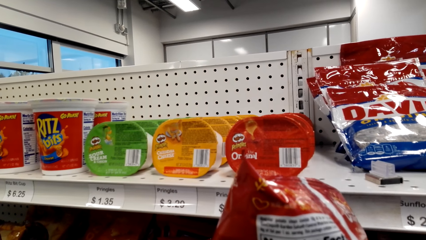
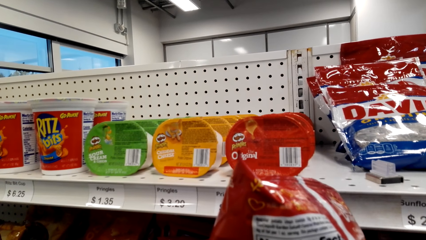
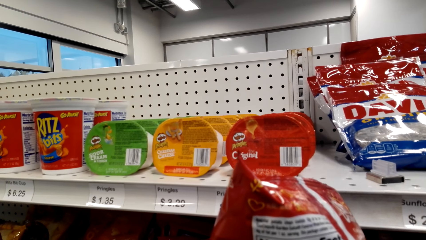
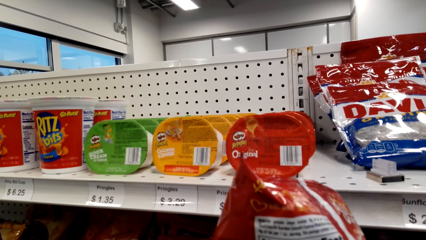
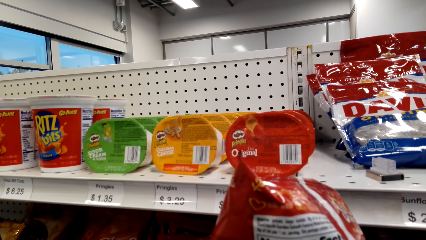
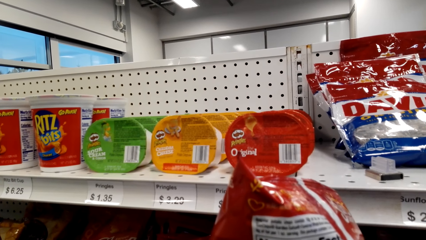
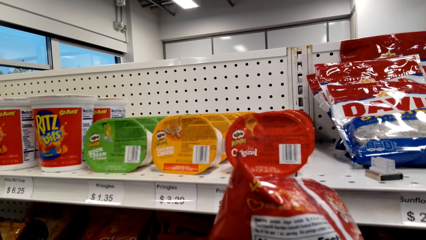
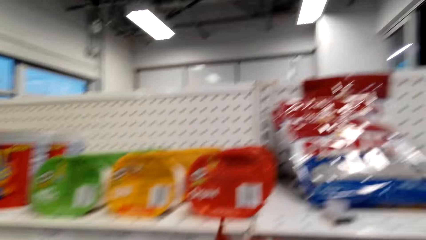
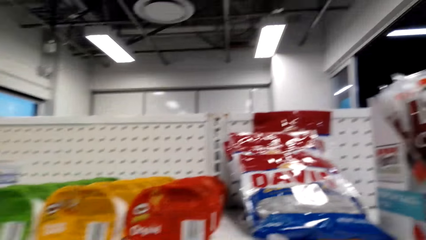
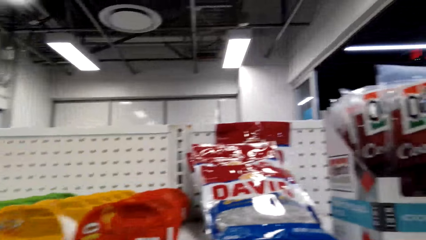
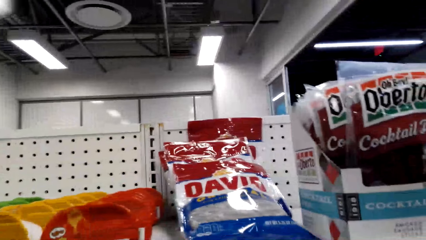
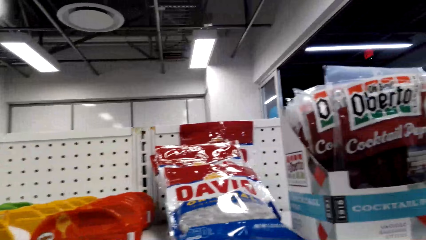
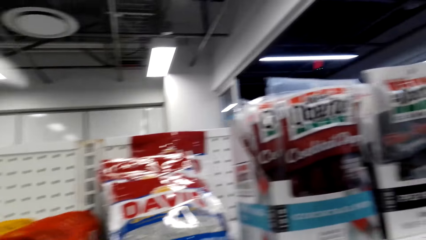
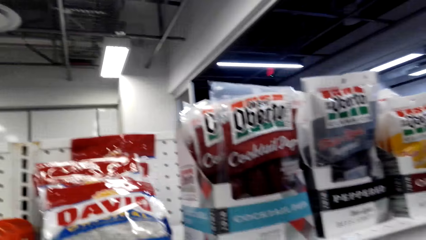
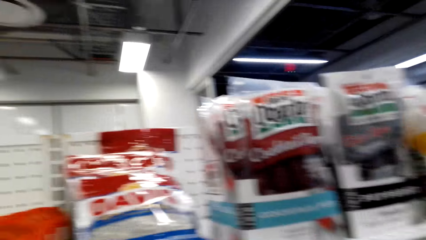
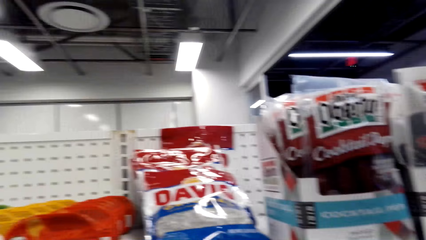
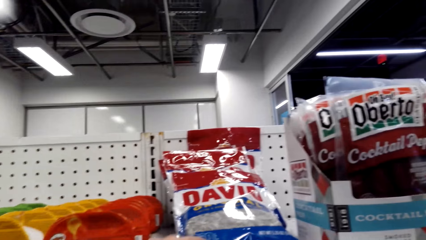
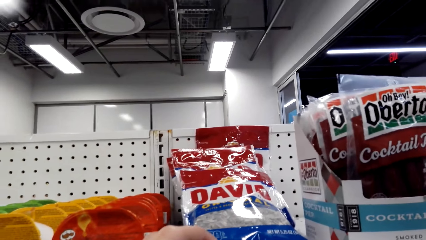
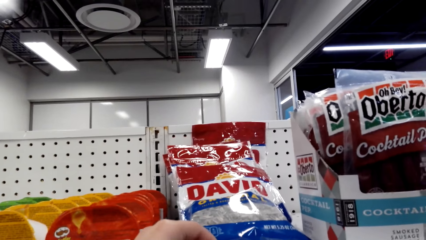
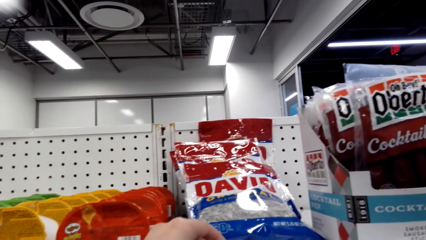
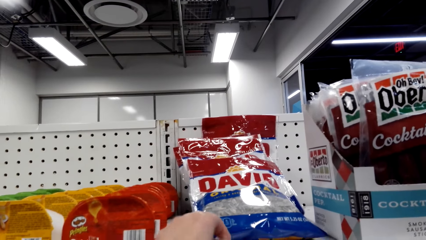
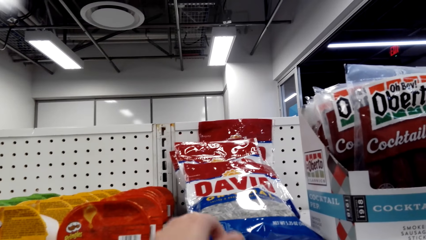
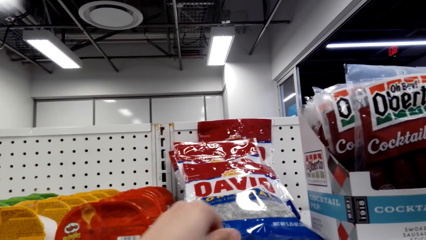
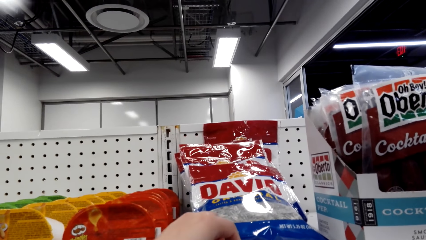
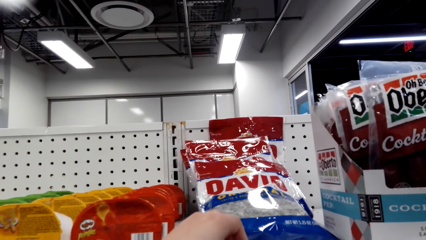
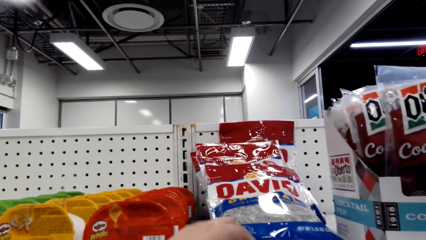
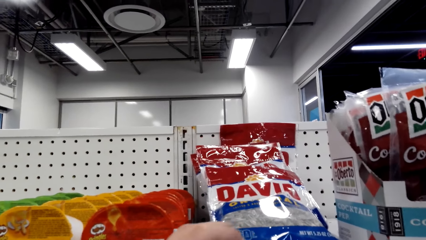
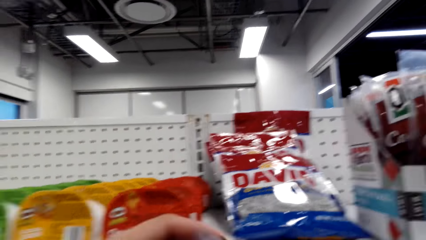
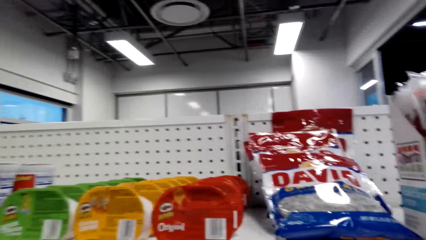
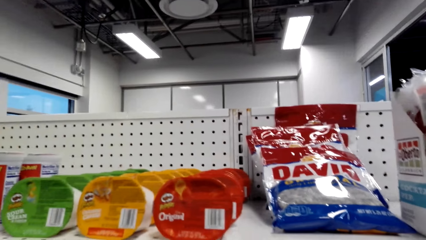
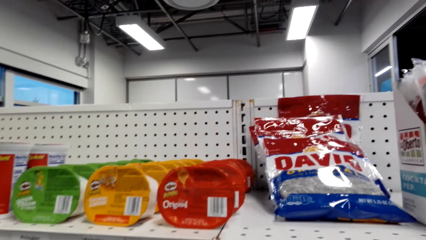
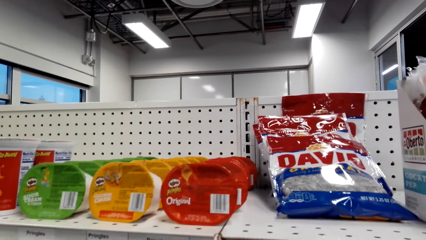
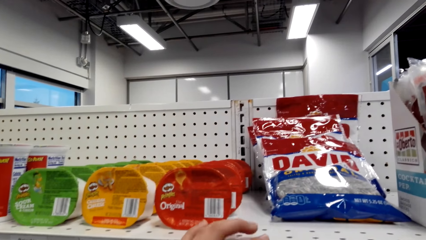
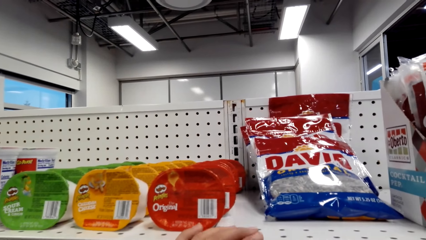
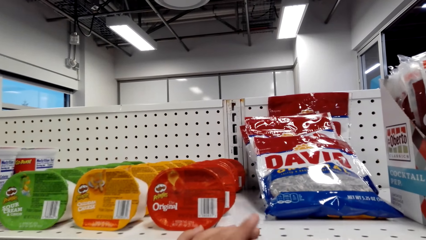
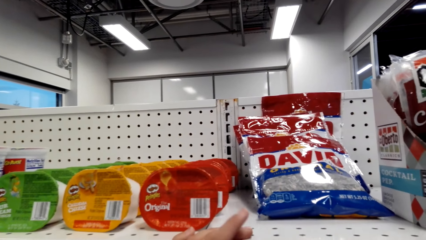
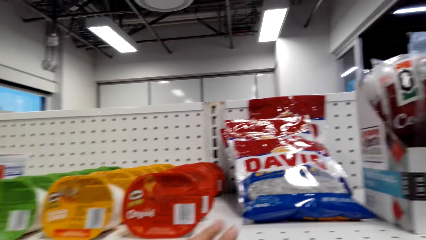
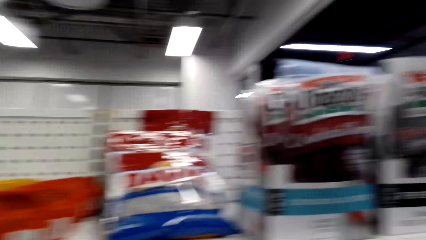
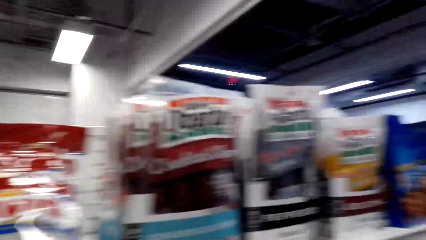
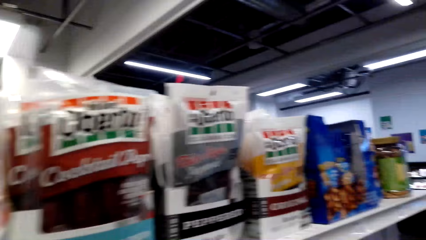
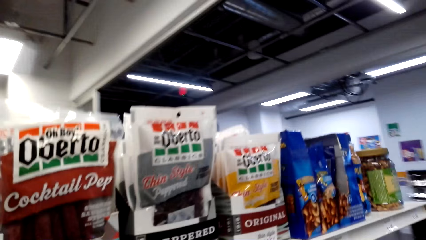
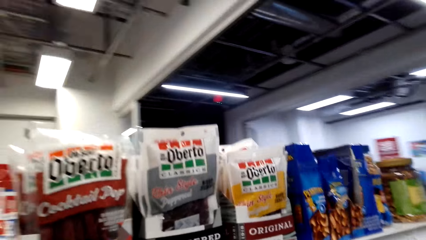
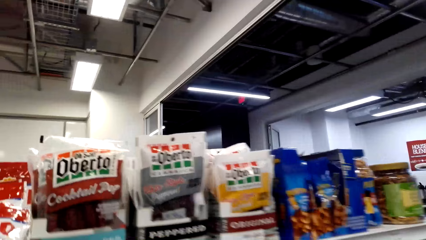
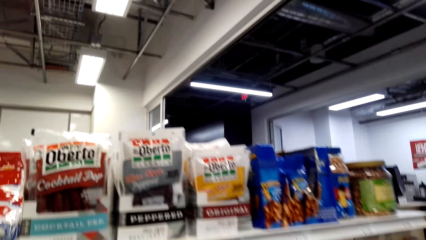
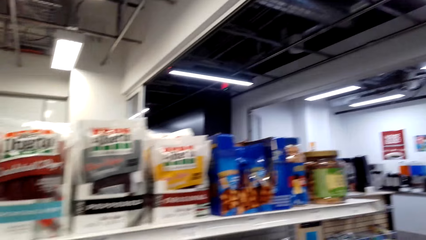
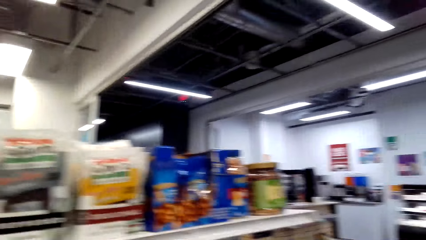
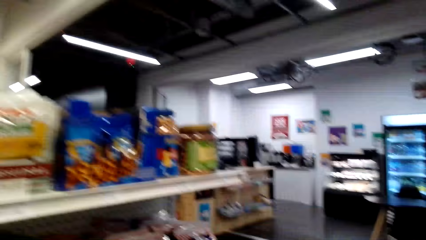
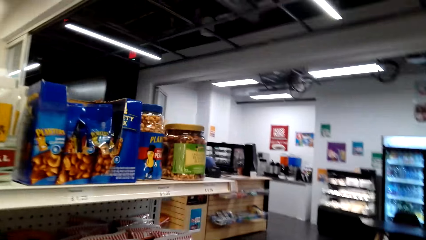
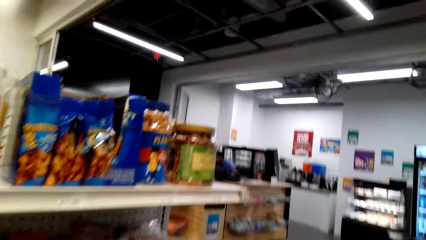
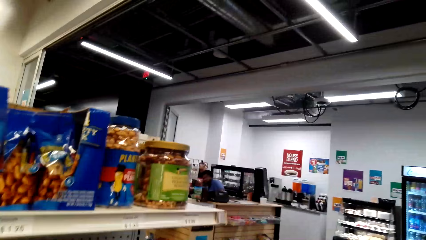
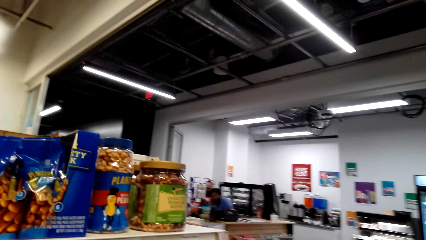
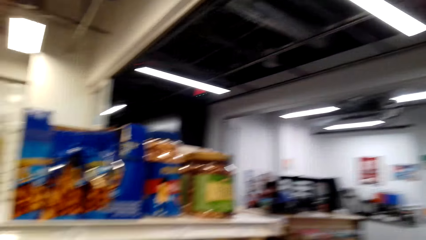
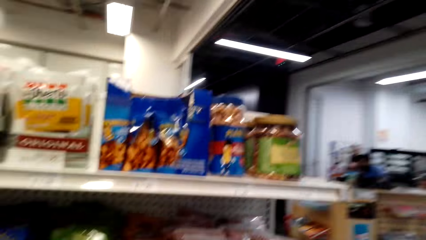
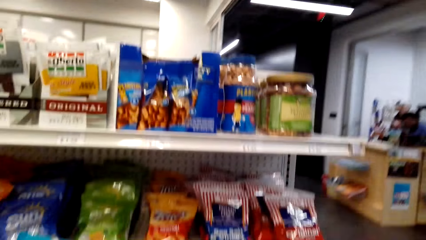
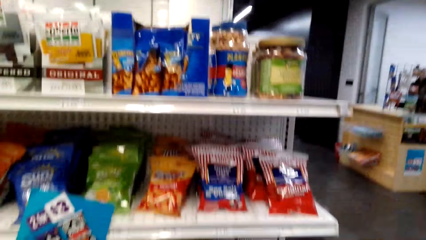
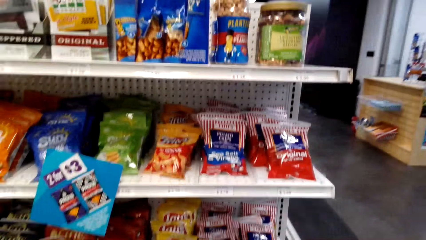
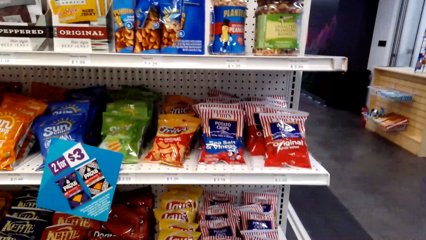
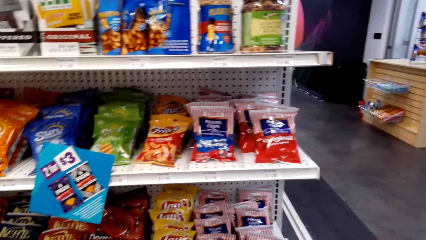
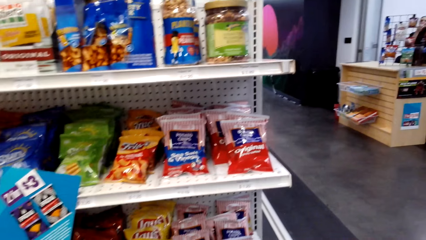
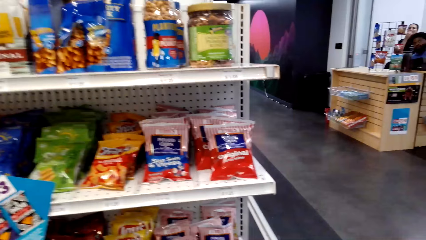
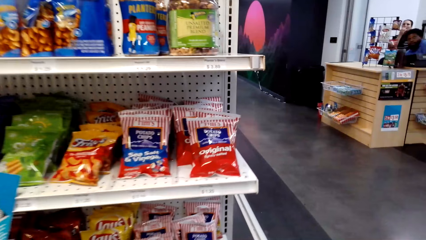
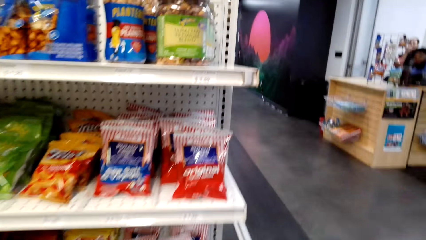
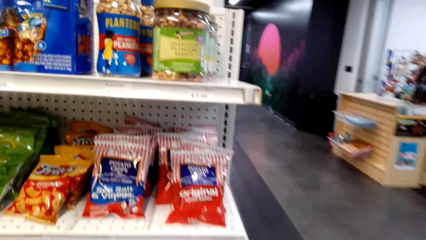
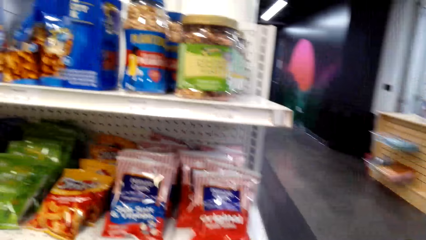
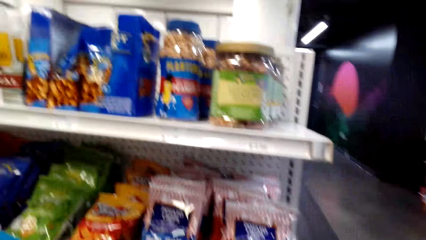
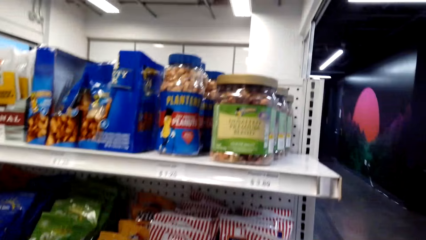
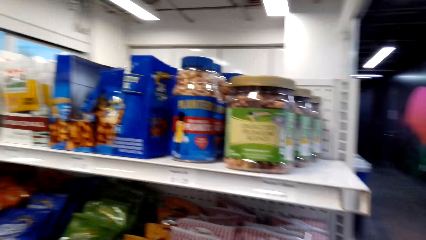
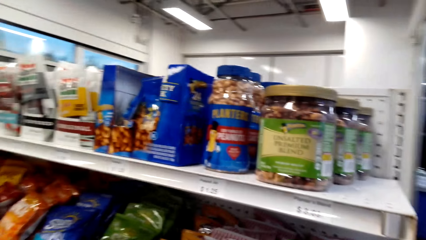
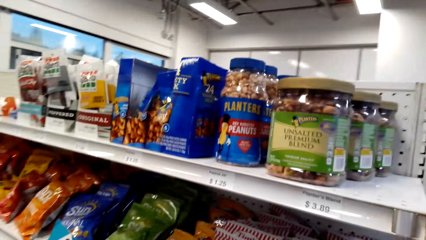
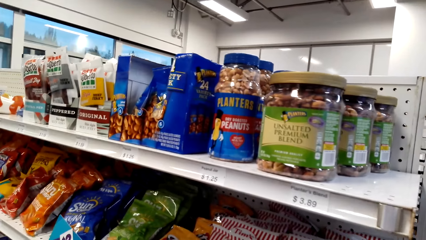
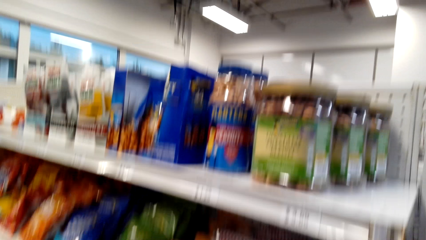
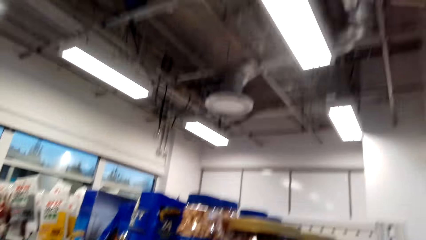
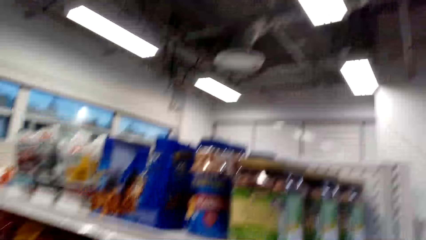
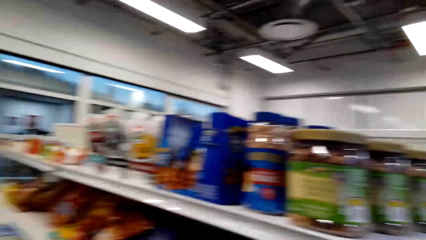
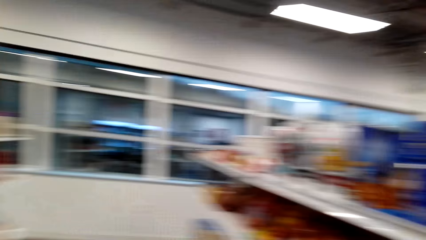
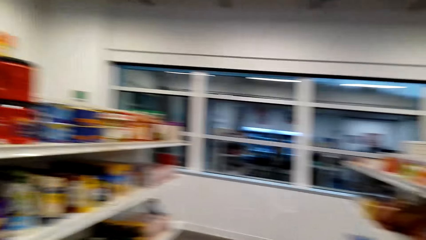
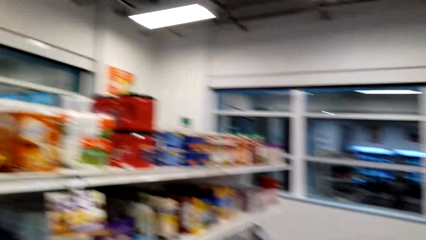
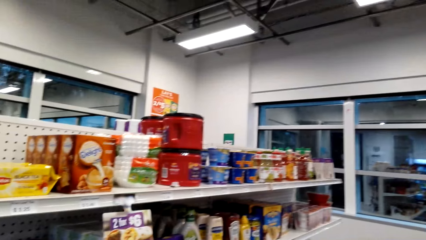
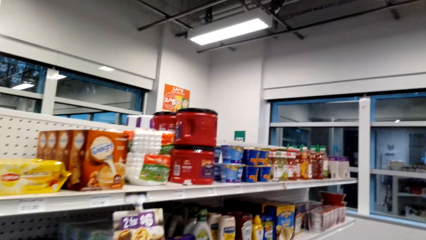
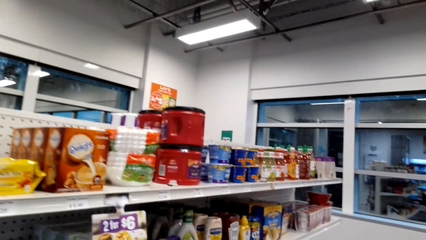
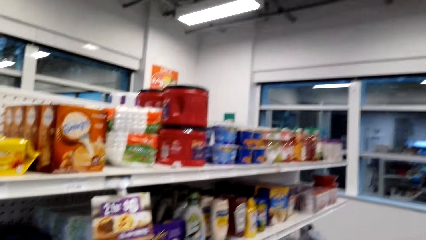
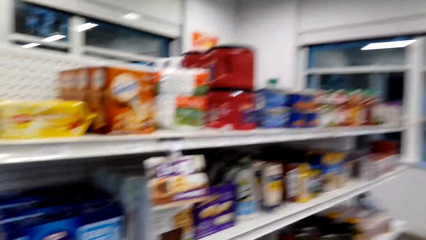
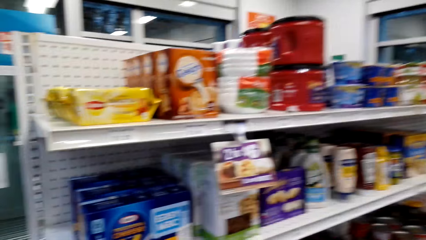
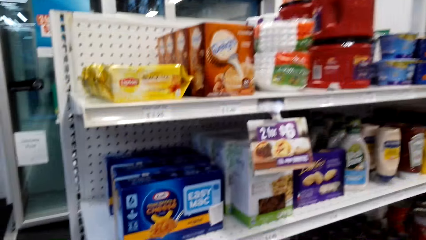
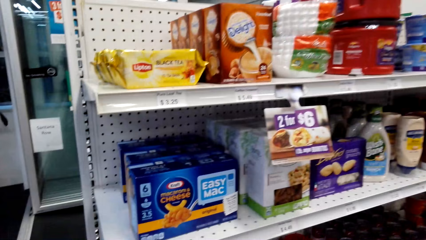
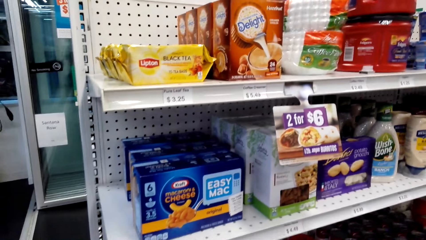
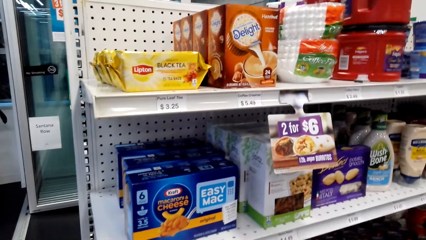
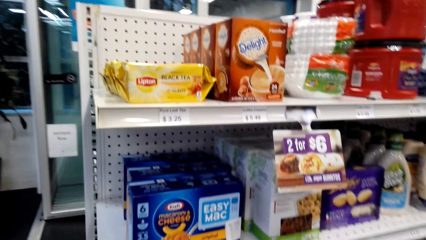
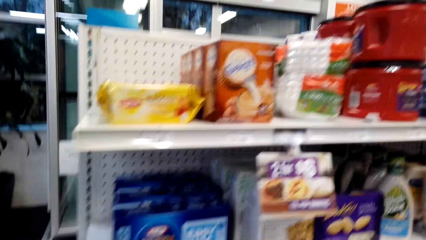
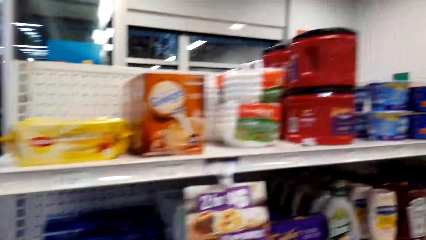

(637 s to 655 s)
The camera wearer looks around. They put down an item on a shelf. They move the hand. They move items on the shelf. They look around. They walk around a supermarket. They look around the supermarket.
